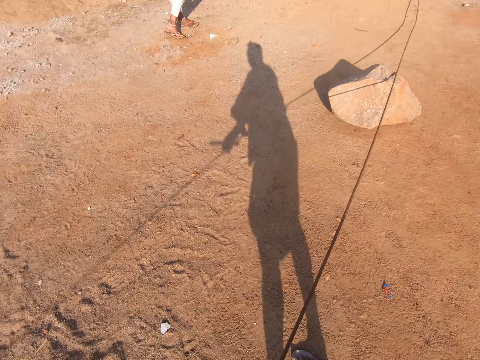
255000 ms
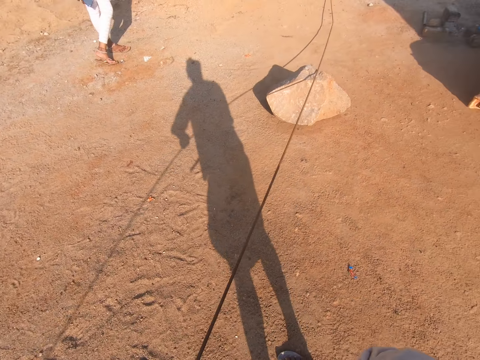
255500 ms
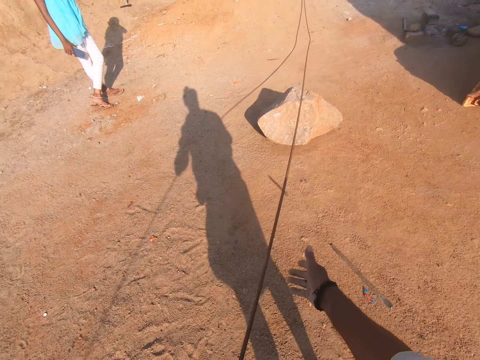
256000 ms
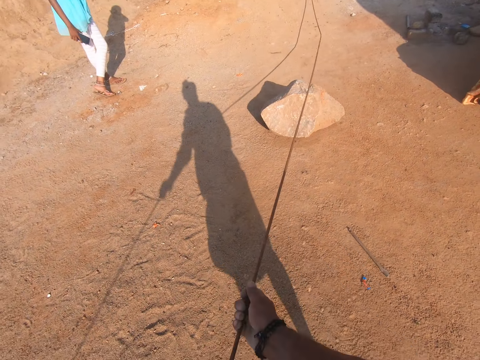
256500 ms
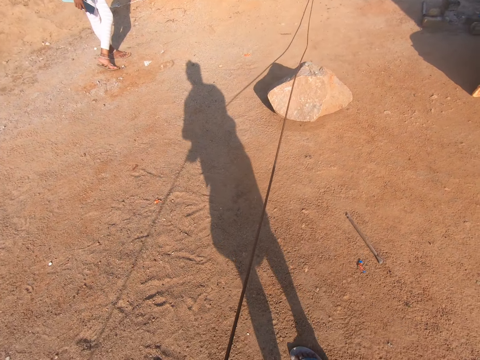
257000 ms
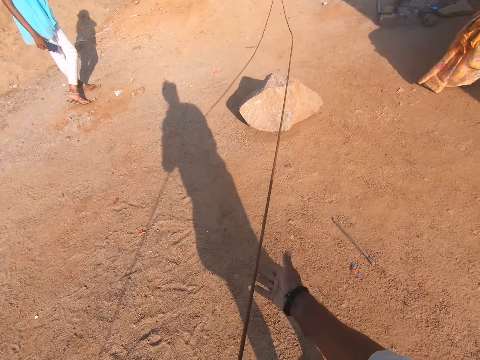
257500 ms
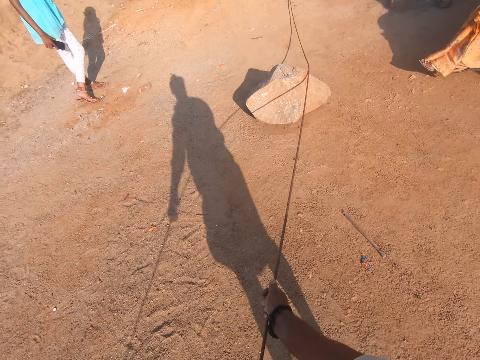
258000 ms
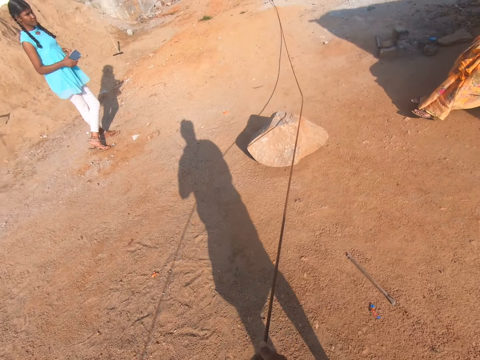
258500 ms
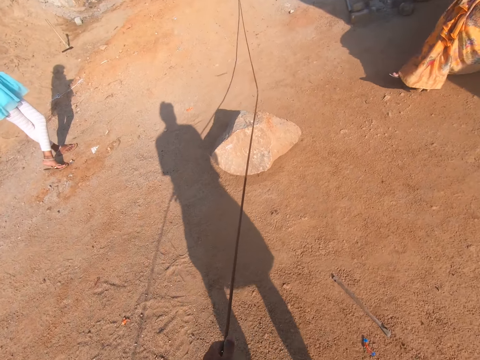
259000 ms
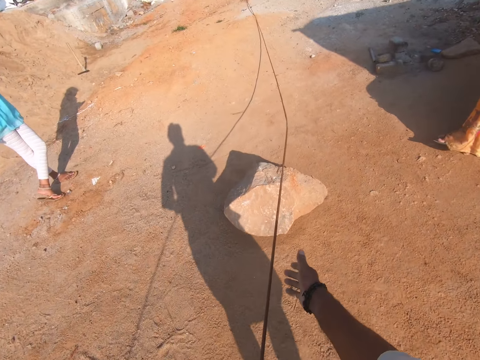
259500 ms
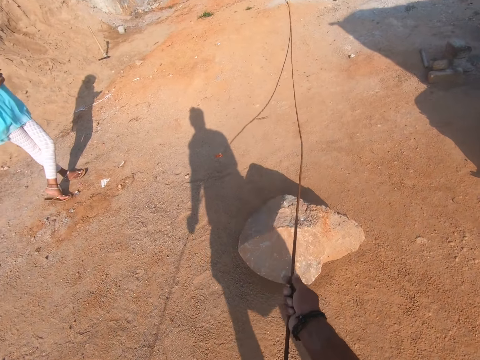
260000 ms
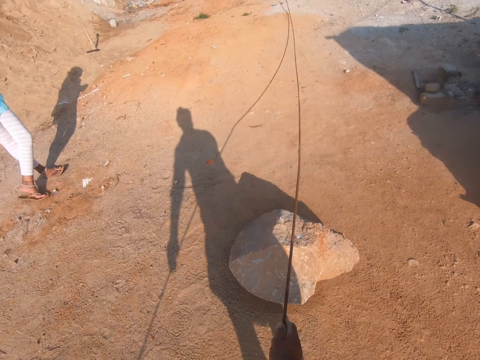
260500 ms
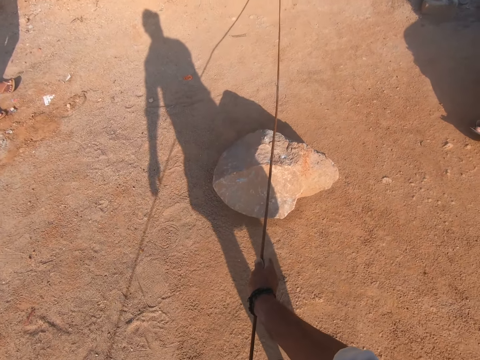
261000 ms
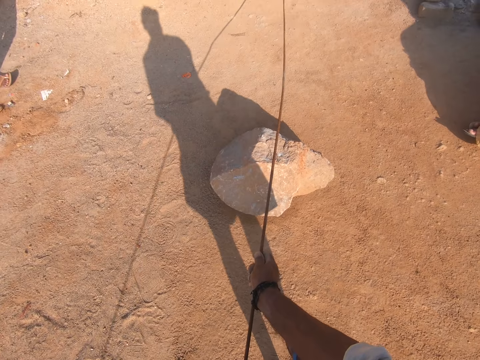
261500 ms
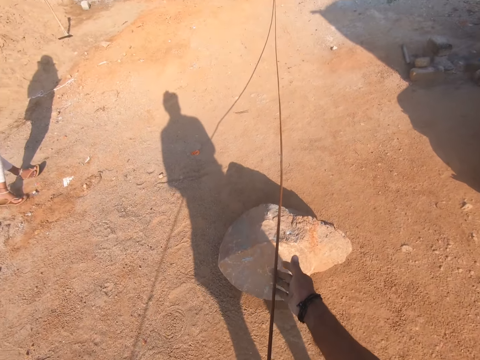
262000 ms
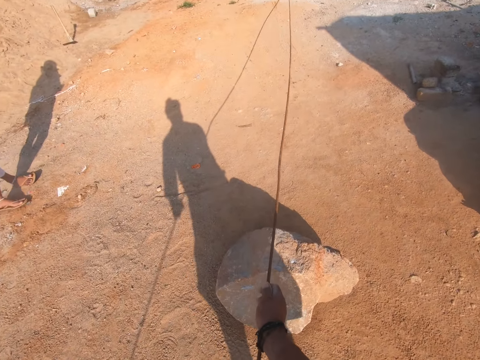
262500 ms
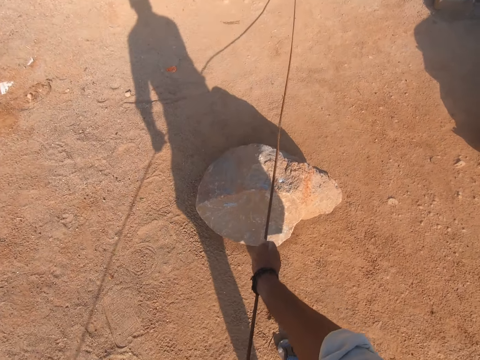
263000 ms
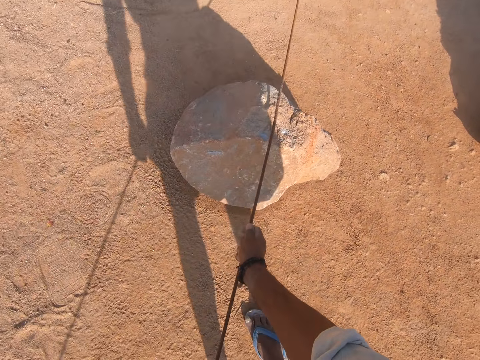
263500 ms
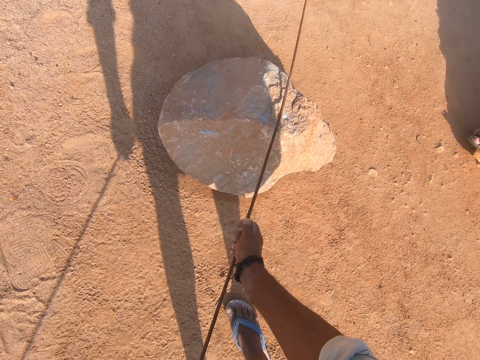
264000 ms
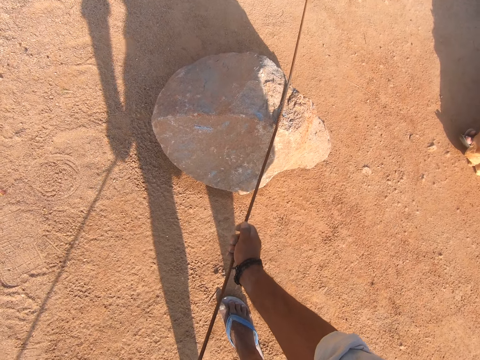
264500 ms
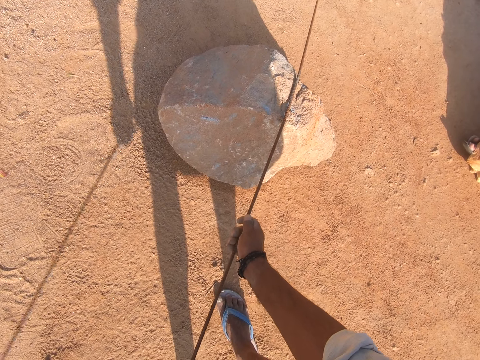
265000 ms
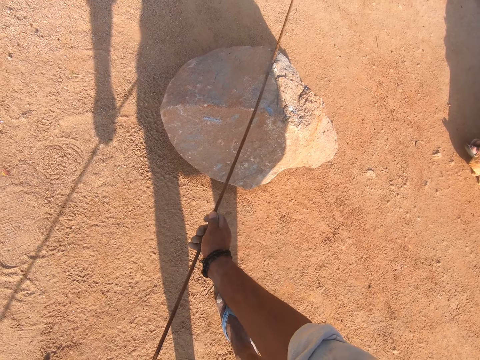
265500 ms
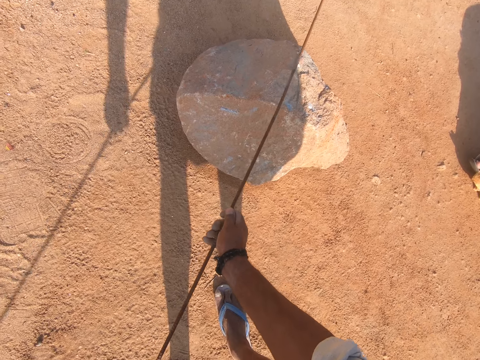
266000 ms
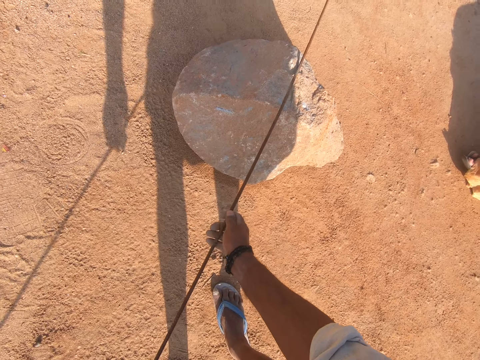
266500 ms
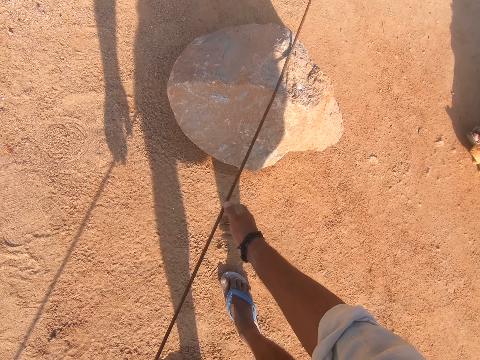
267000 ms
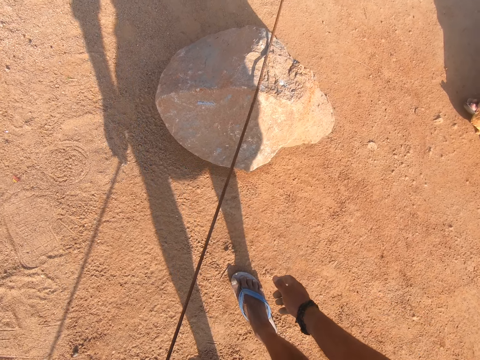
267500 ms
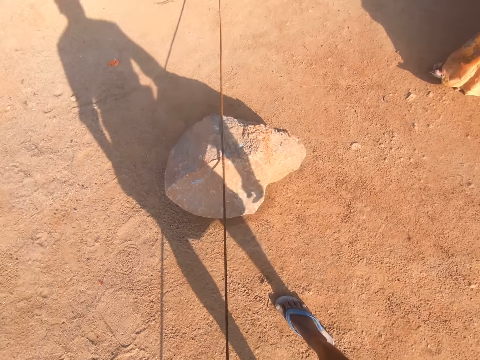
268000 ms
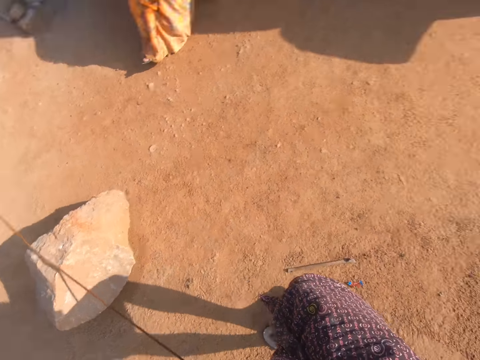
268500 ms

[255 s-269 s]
The camera wearer throws a piece of metal on the ground. They place the metal rod on the stone.

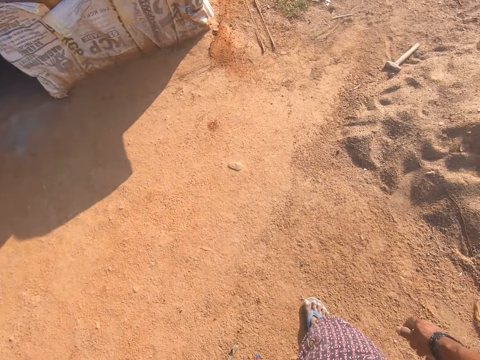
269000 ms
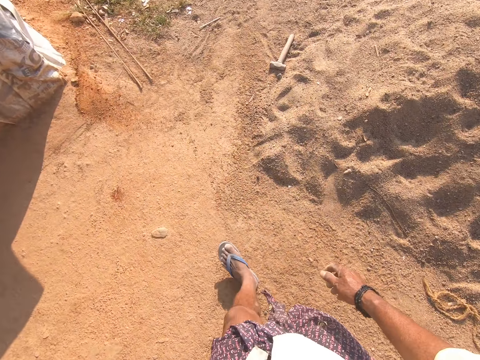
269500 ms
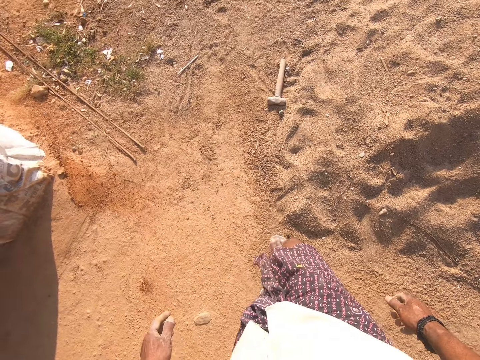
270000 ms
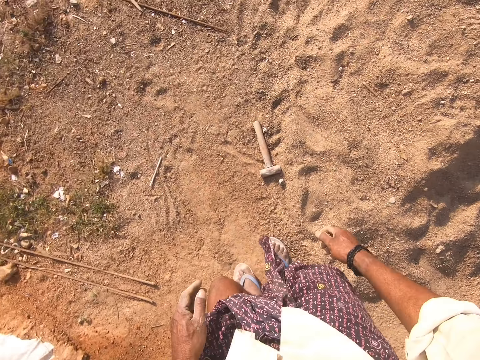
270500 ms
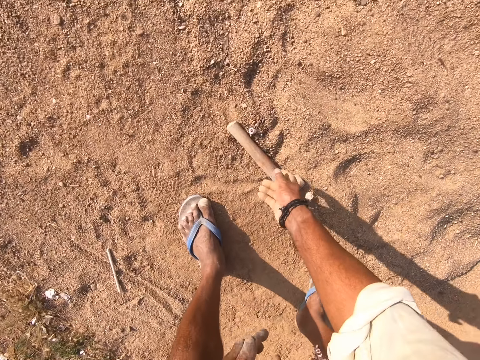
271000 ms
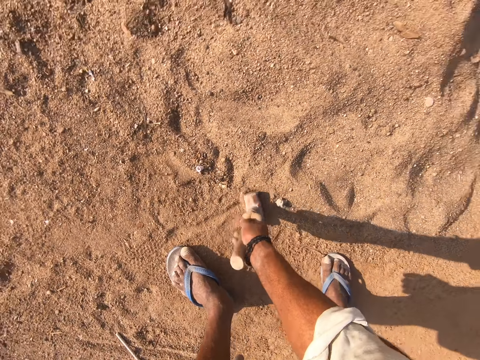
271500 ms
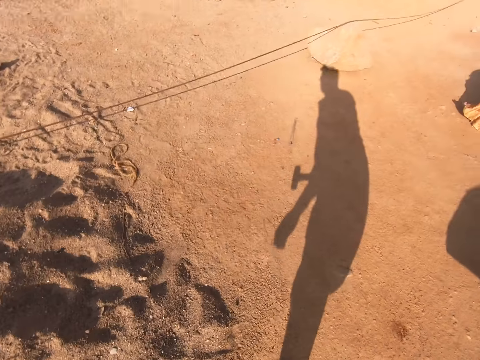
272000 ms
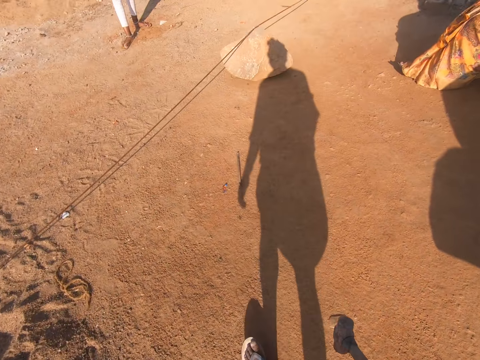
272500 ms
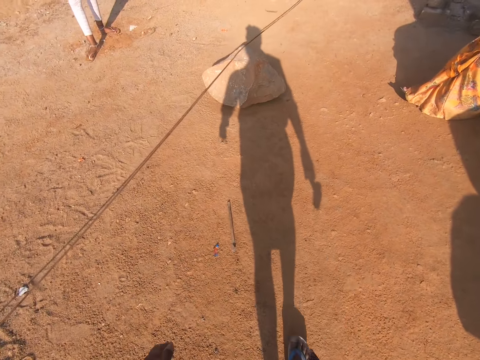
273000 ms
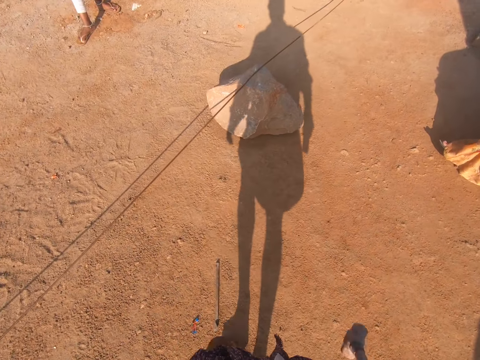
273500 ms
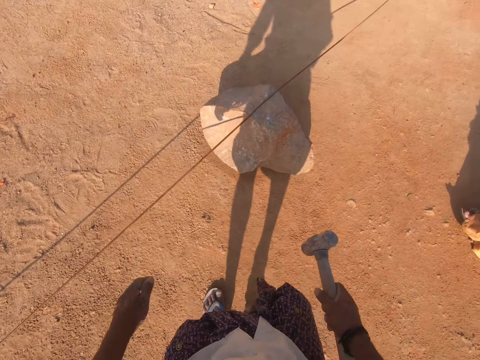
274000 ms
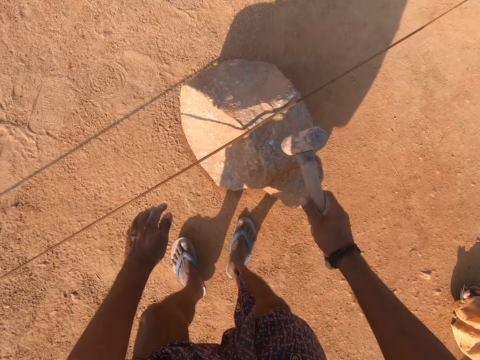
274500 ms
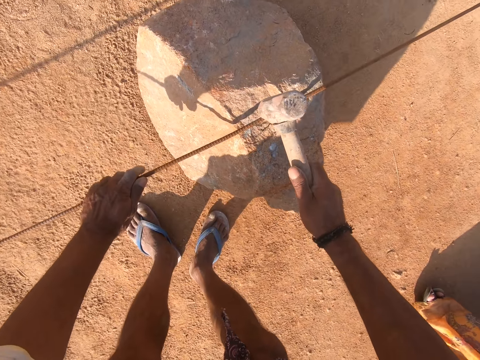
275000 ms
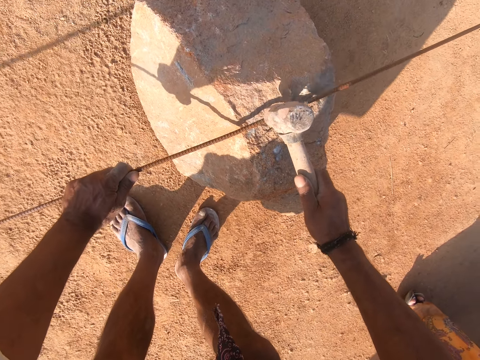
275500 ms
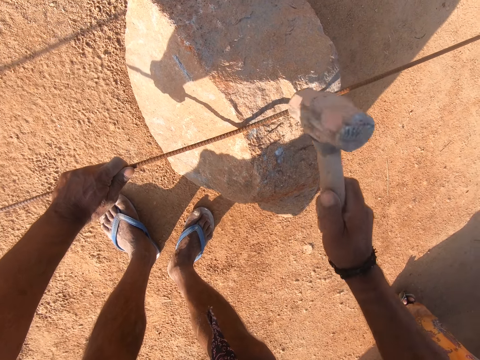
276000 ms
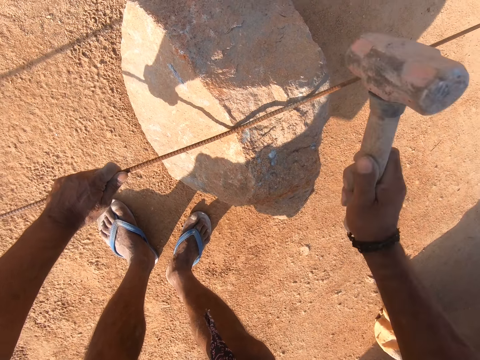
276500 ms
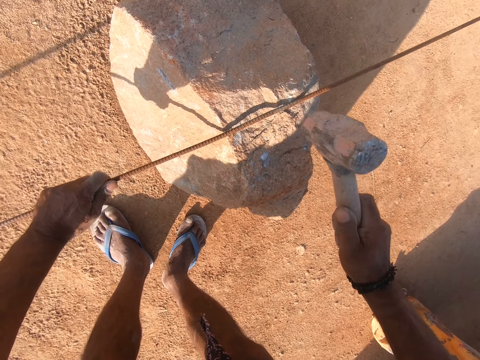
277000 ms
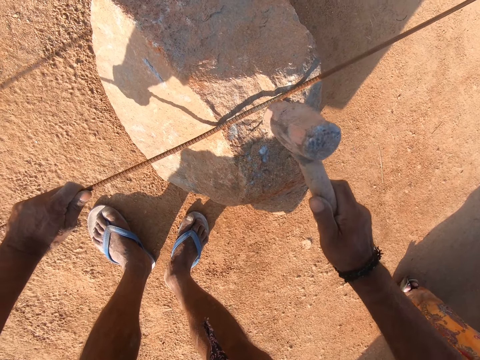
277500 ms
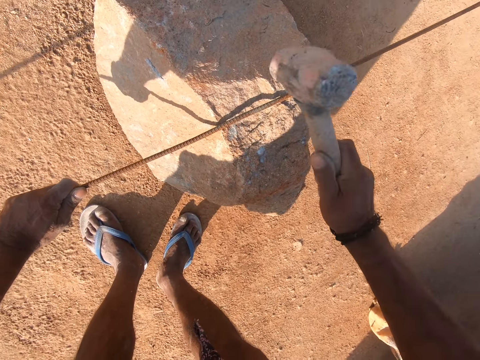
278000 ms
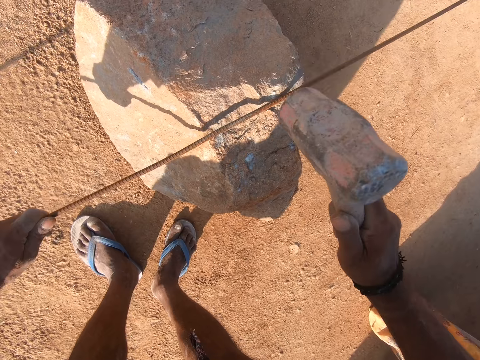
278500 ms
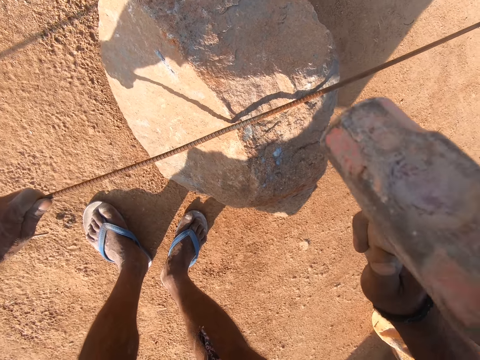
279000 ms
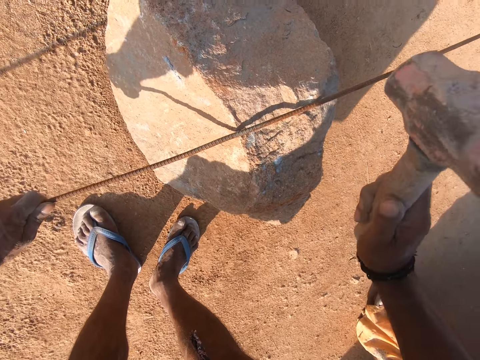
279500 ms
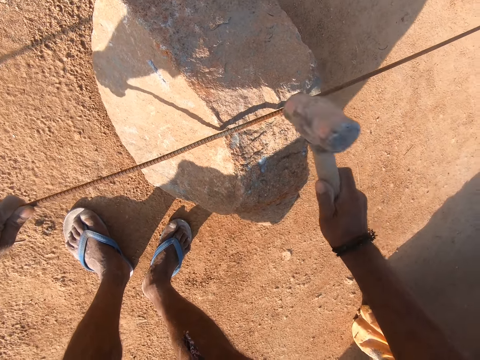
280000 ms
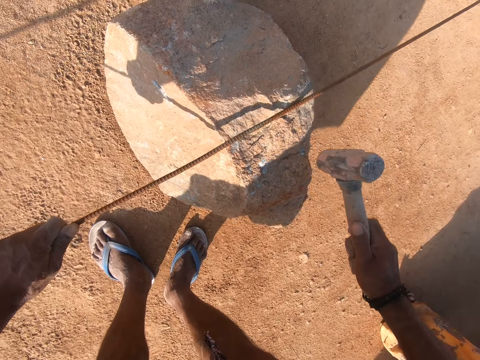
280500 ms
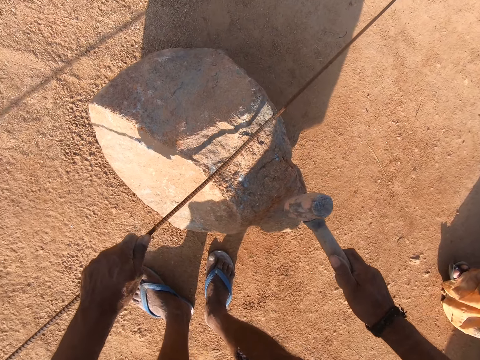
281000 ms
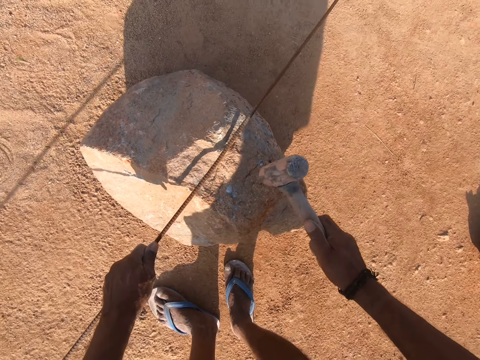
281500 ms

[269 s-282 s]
The camera wearer walks around. They walk again. They pick up the hammer. They hit the metal rod with the hammer.
